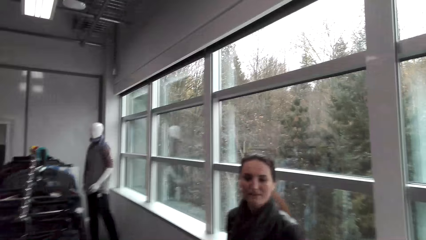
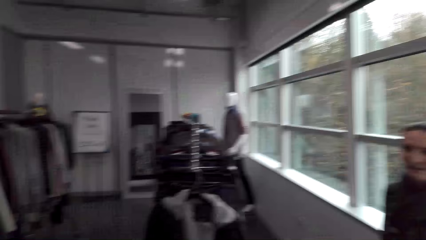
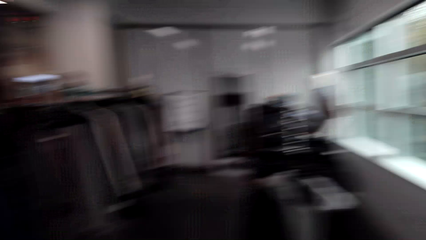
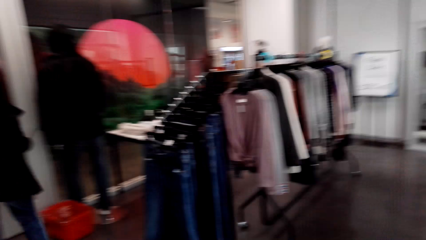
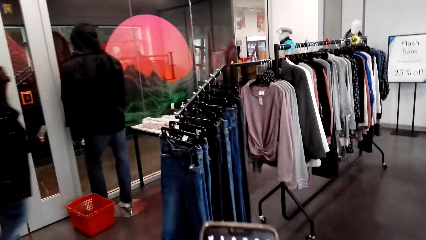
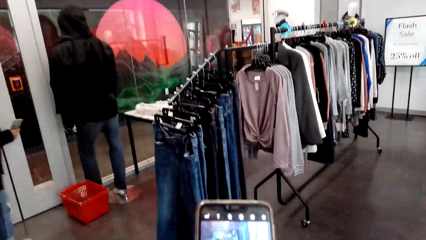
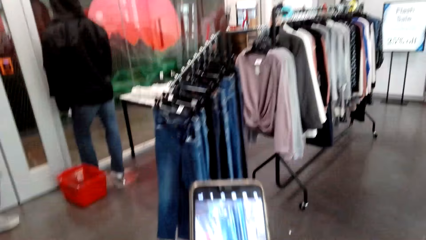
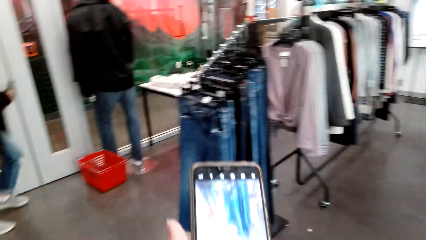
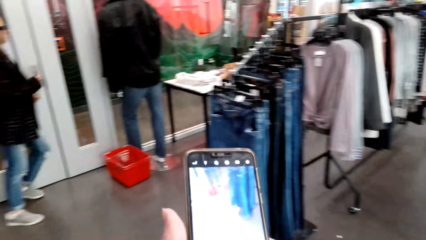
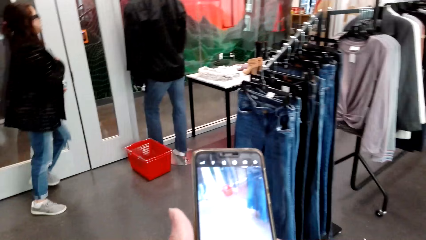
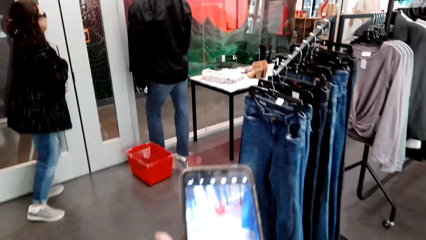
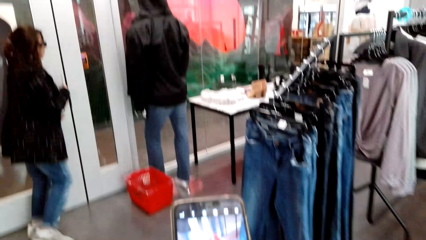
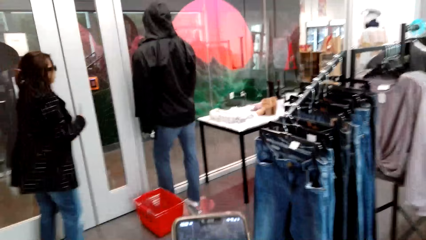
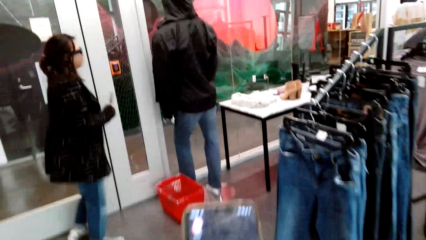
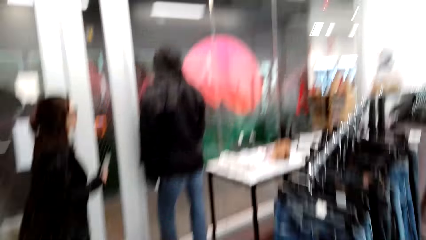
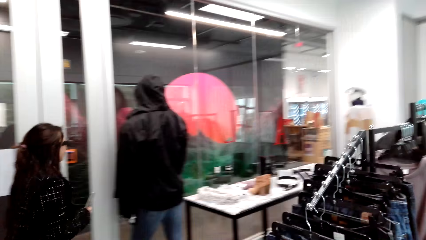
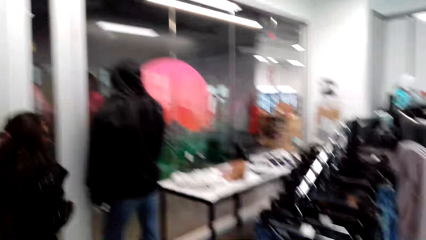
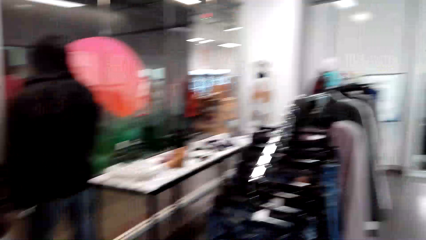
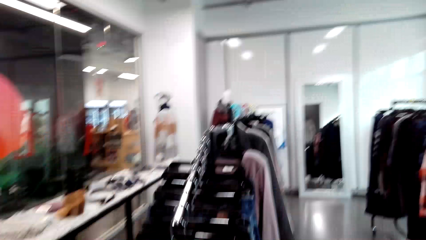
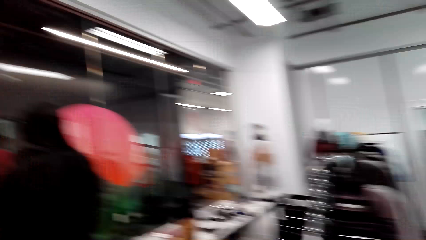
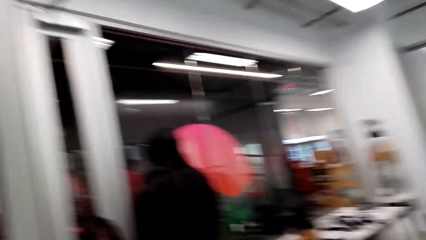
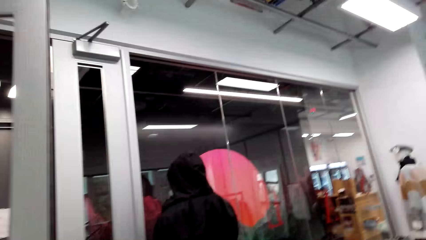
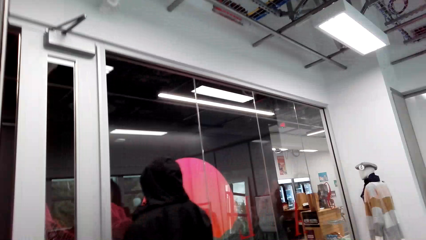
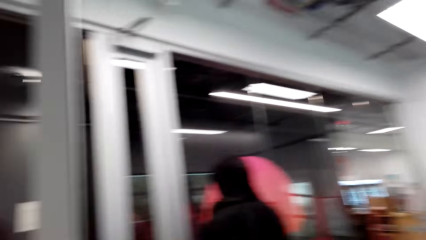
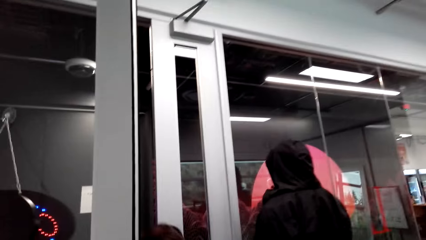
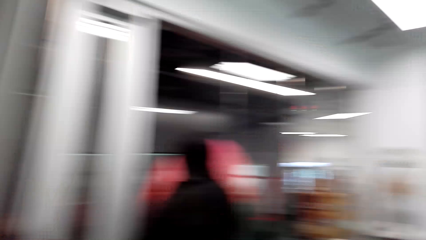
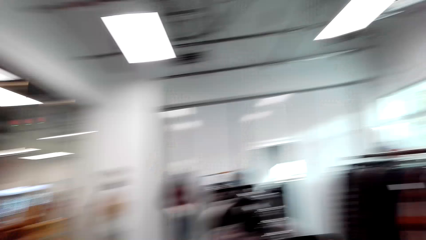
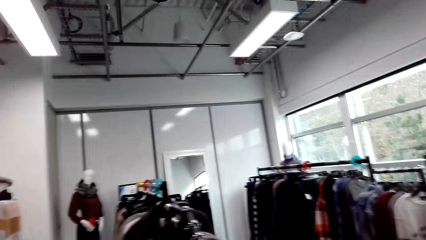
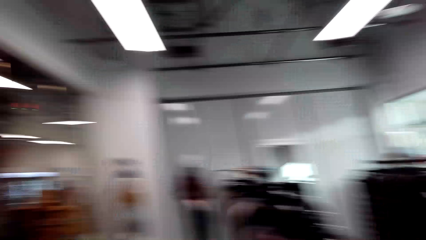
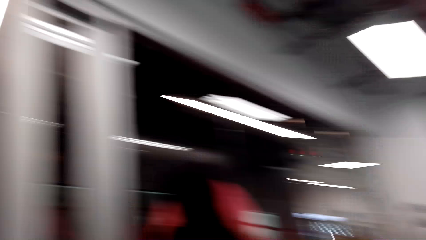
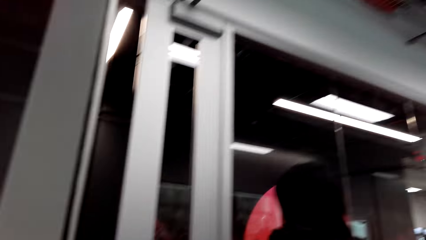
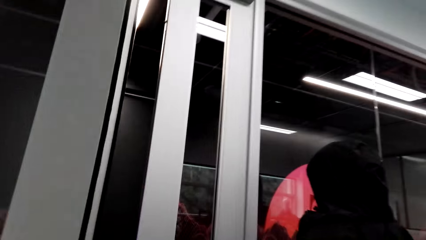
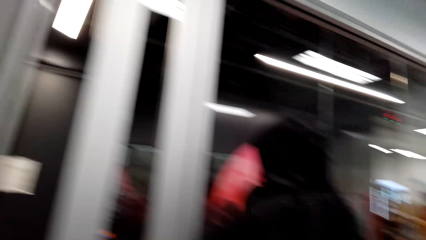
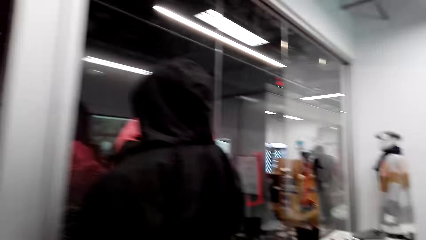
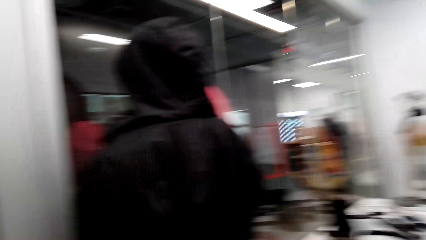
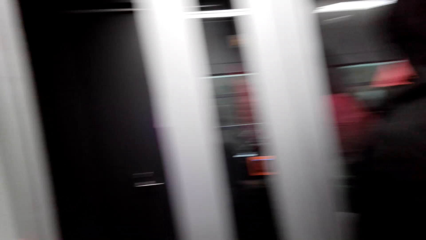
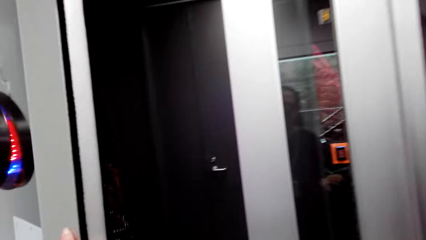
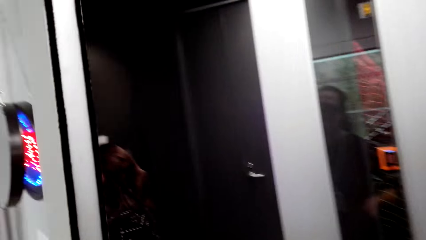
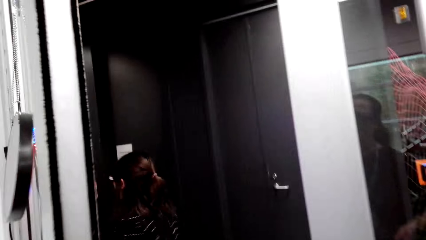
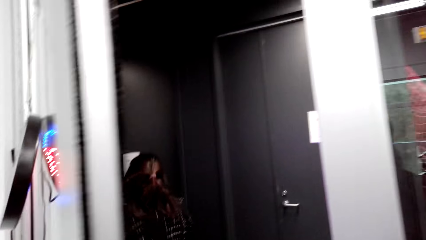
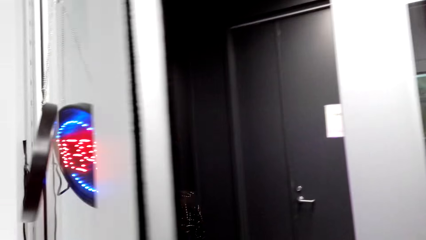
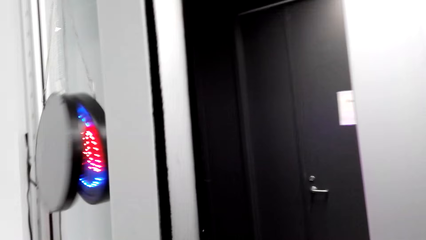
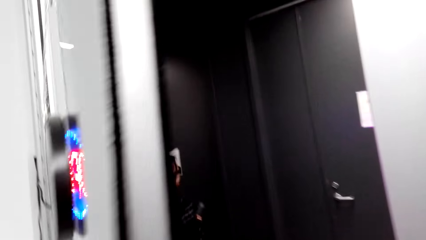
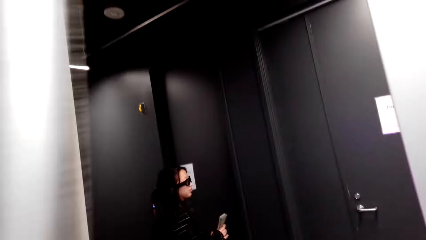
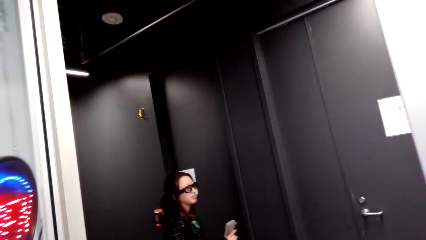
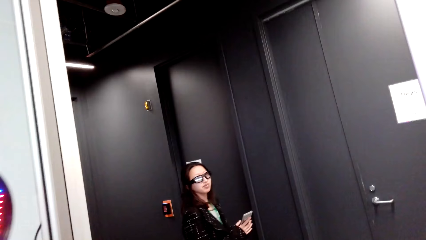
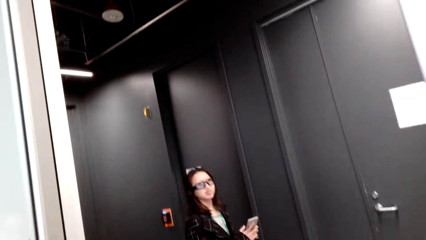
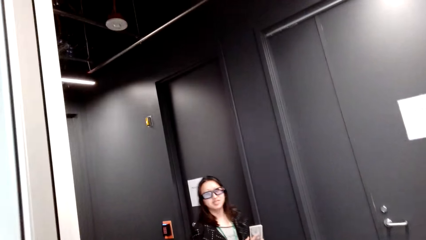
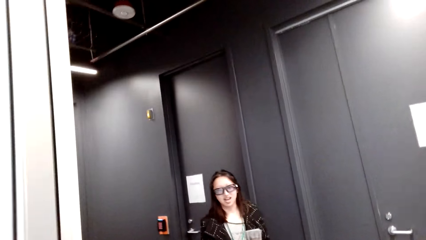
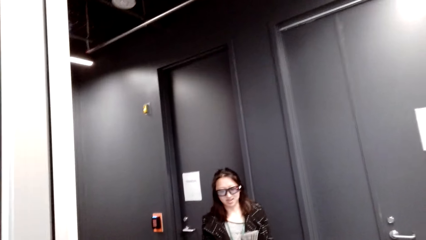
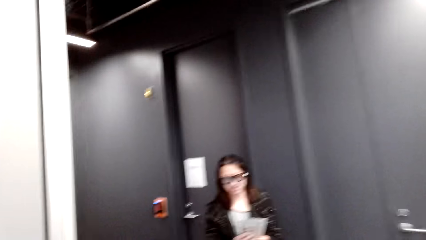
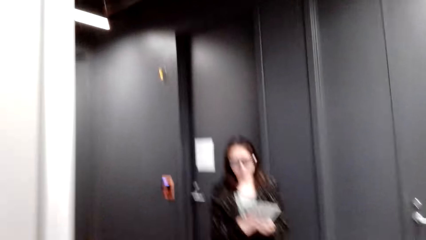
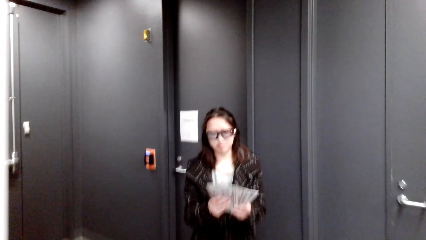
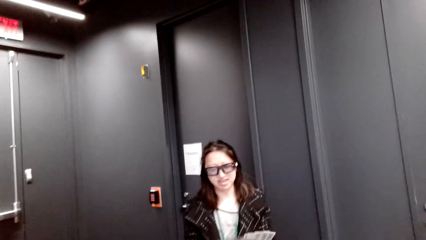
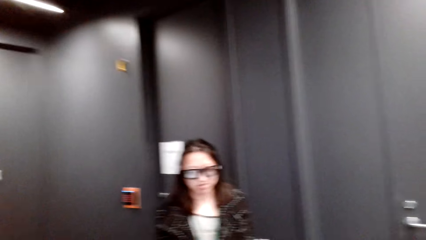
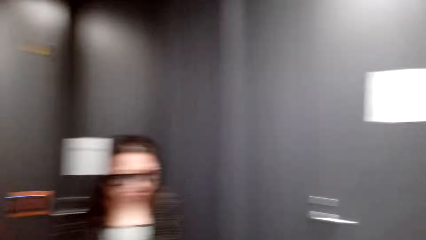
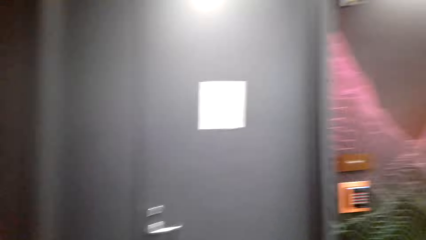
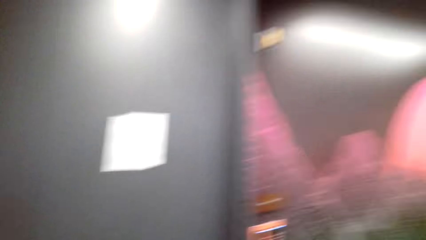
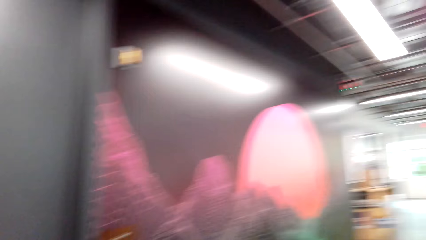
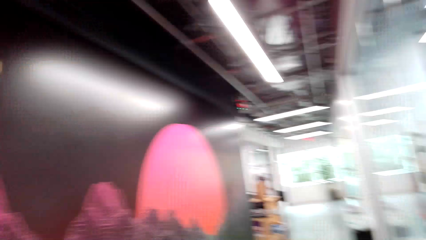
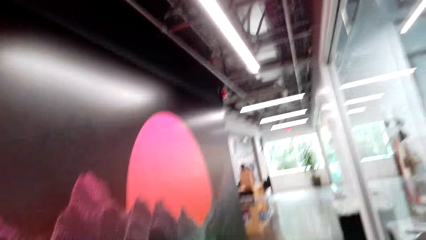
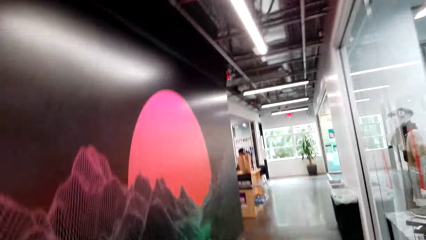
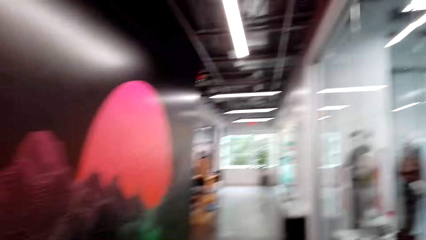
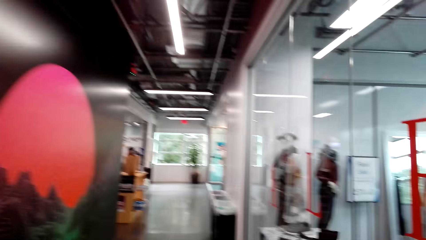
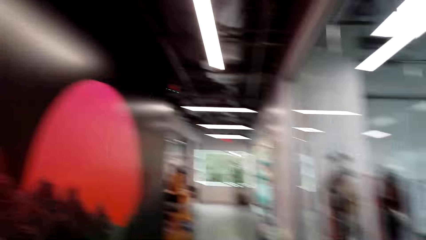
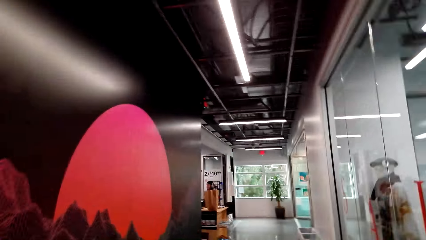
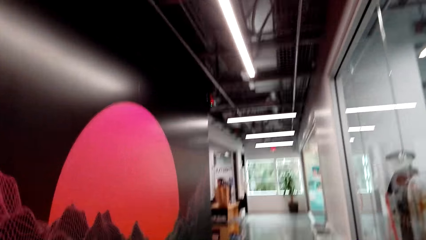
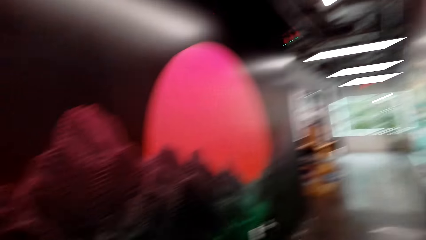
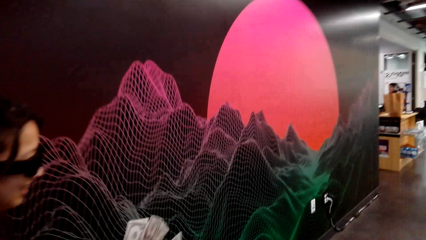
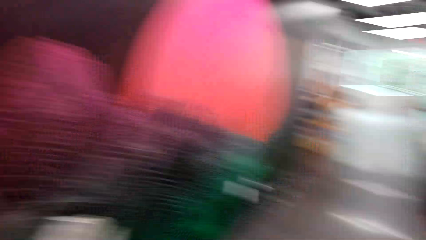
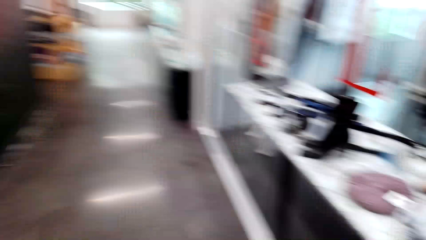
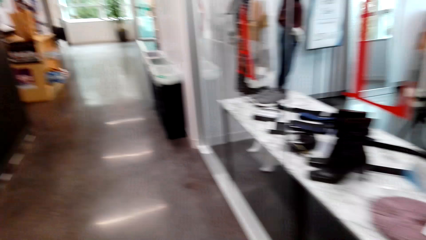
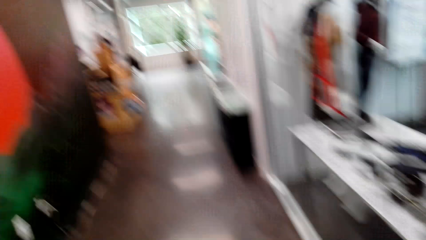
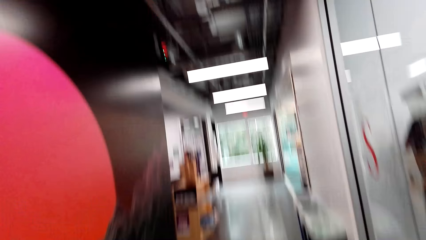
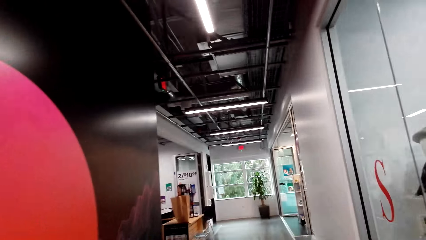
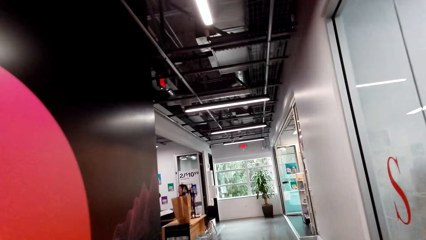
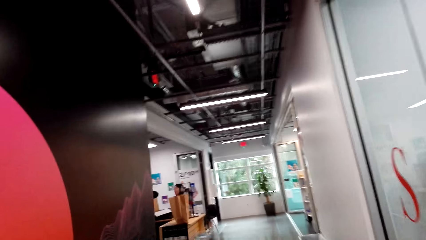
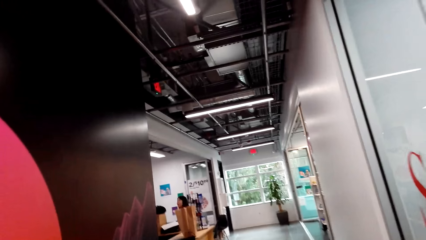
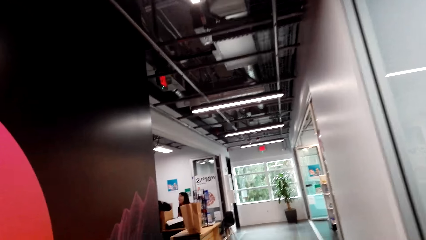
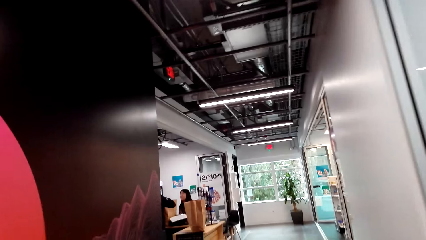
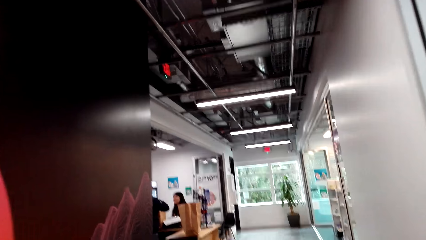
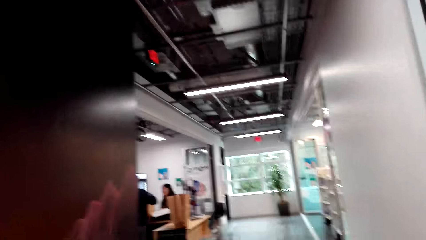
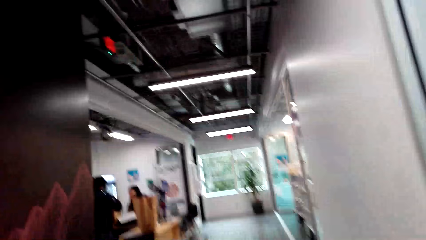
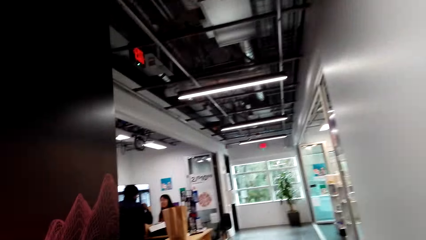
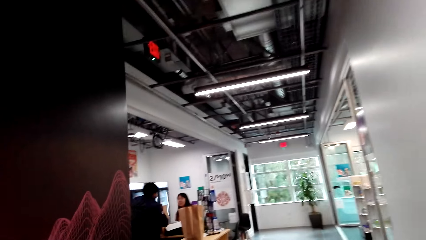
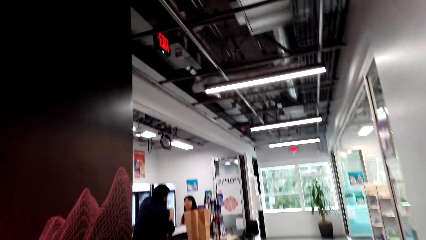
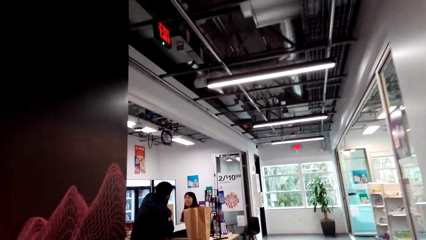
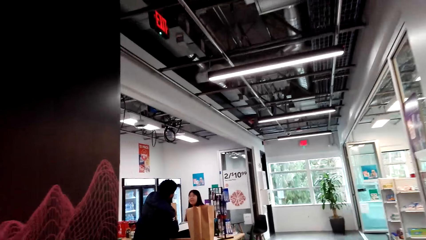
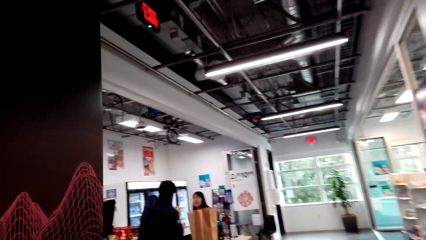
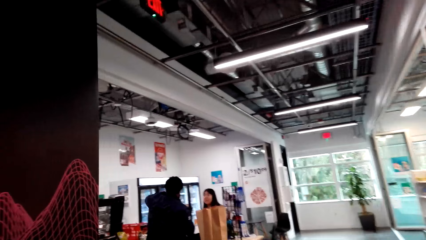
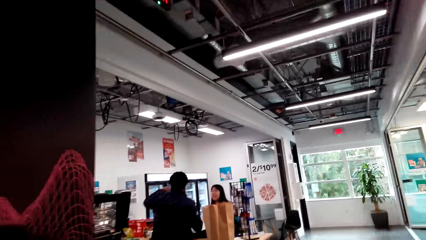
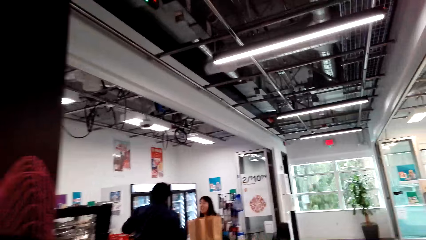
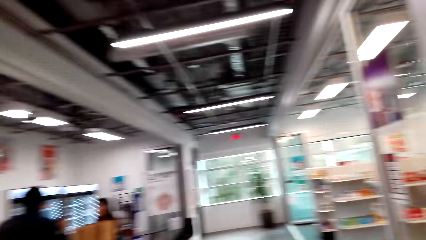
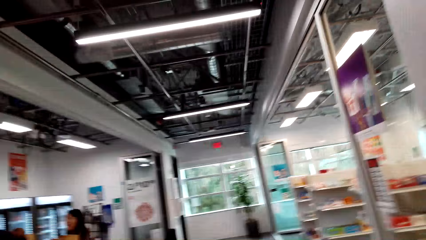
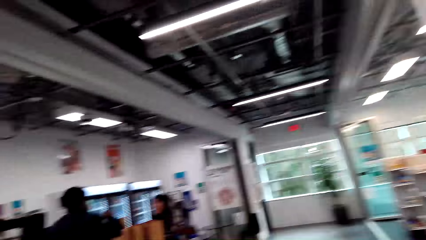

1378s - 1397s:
The camera wearer scrolls the phone. They record a video with the phone. They walk in the clothes store. They look around. They speak to a woman. They laugh. They open the door. They speak to the woman. The woman speaks to the camera wearer. The camera wearer walks out of the clothes store. They walk around. They walk in the corridor. The woman speaks to the camera wearer.
